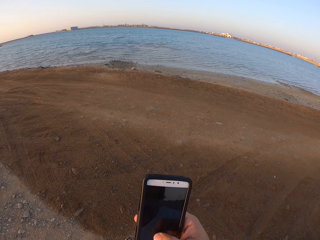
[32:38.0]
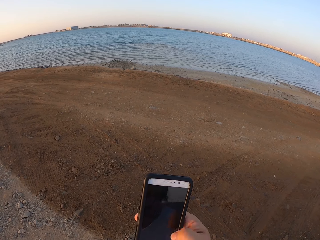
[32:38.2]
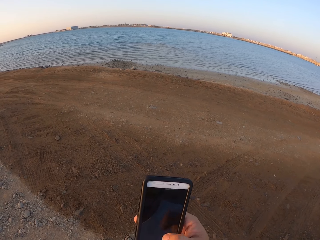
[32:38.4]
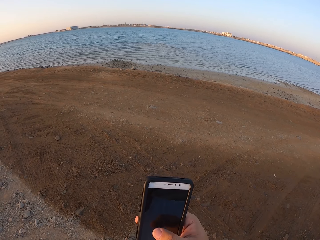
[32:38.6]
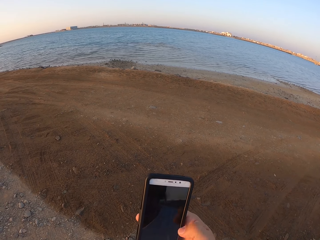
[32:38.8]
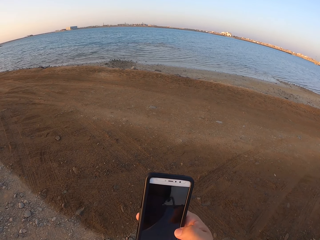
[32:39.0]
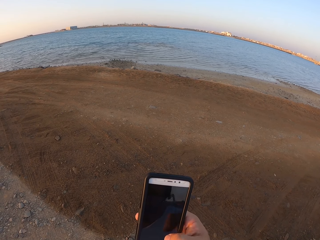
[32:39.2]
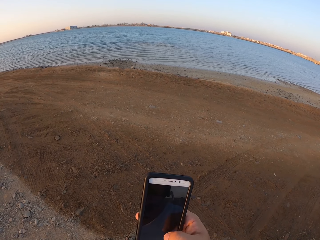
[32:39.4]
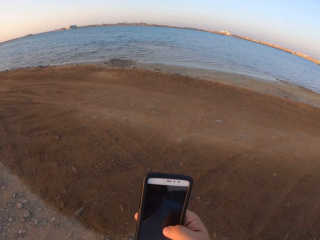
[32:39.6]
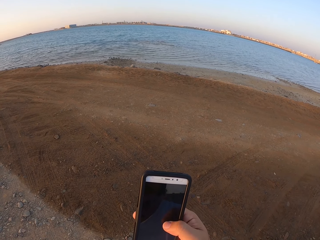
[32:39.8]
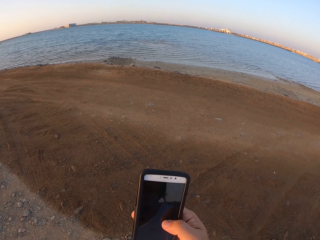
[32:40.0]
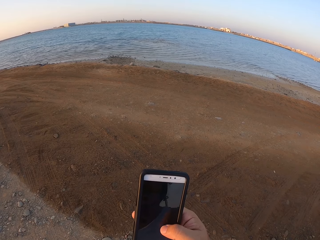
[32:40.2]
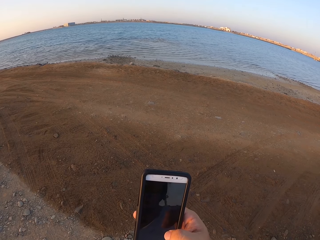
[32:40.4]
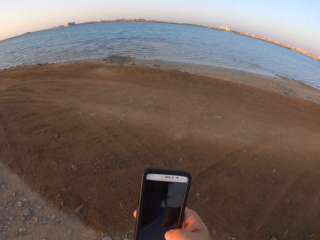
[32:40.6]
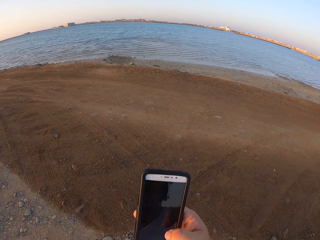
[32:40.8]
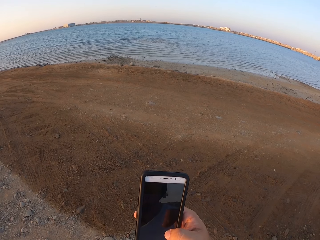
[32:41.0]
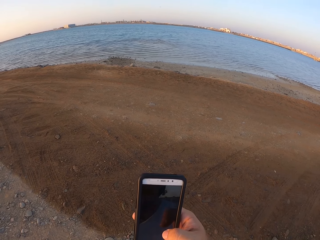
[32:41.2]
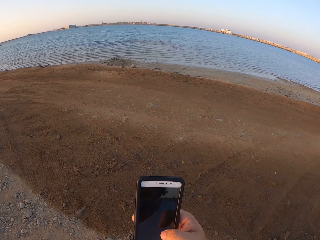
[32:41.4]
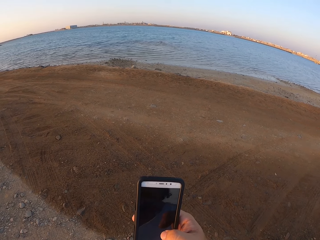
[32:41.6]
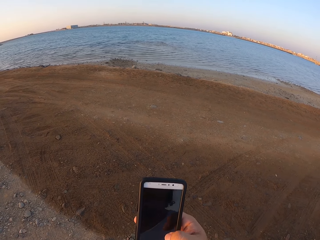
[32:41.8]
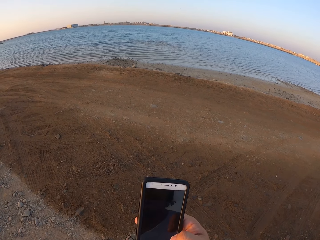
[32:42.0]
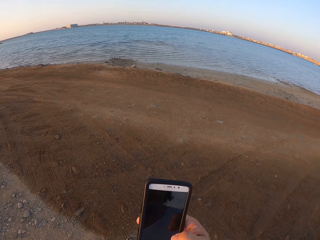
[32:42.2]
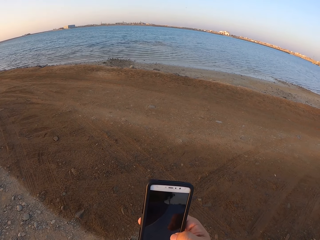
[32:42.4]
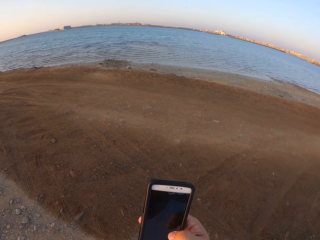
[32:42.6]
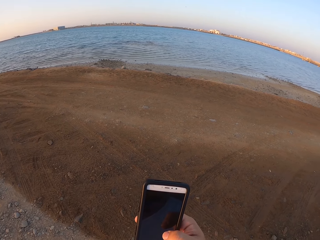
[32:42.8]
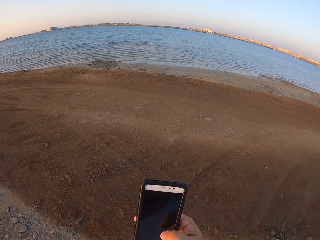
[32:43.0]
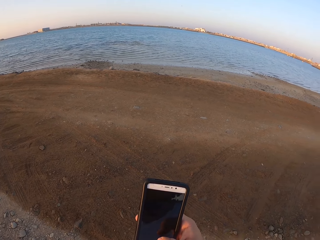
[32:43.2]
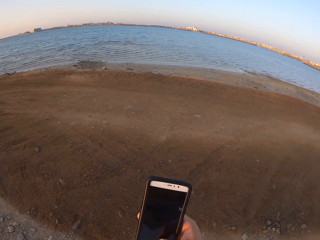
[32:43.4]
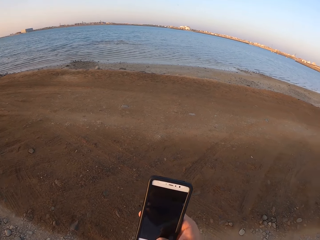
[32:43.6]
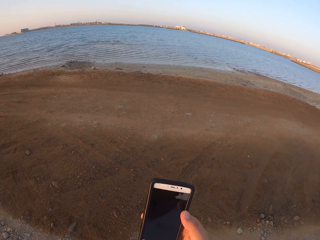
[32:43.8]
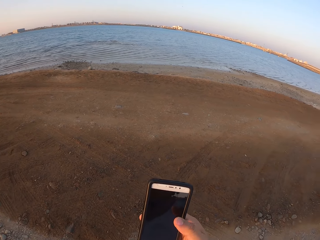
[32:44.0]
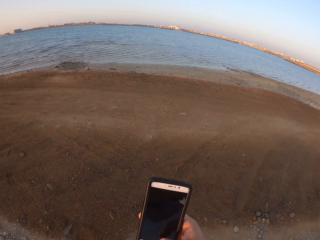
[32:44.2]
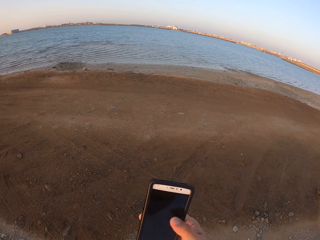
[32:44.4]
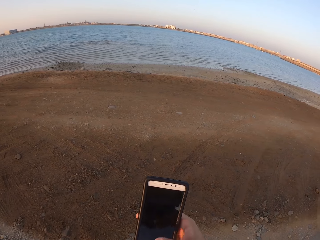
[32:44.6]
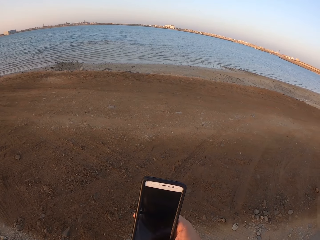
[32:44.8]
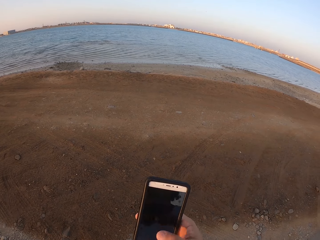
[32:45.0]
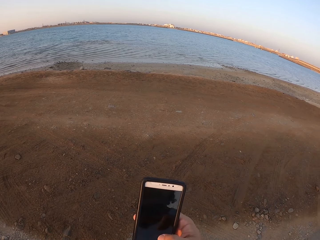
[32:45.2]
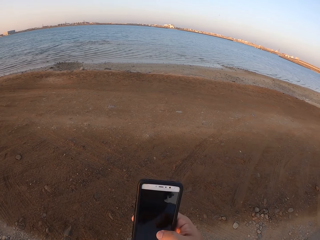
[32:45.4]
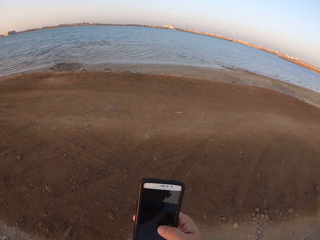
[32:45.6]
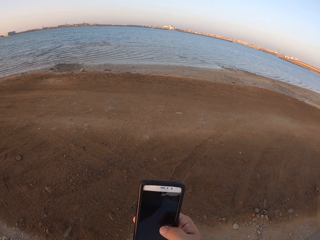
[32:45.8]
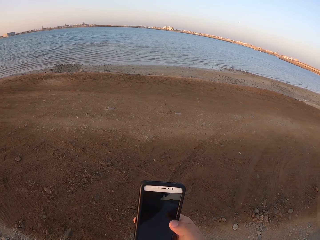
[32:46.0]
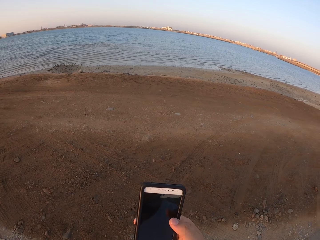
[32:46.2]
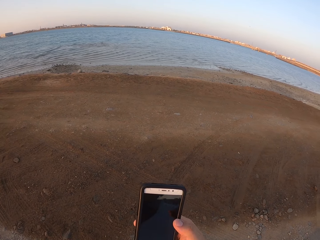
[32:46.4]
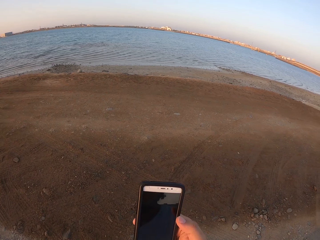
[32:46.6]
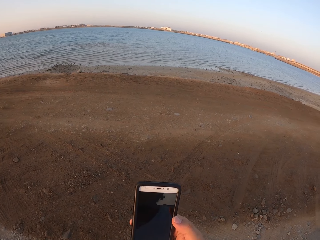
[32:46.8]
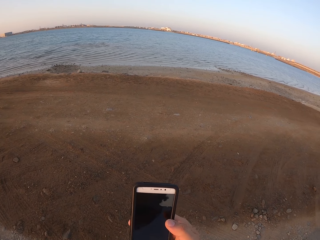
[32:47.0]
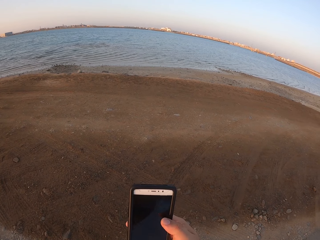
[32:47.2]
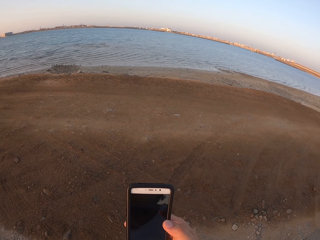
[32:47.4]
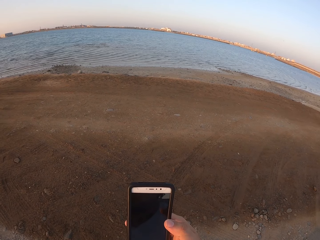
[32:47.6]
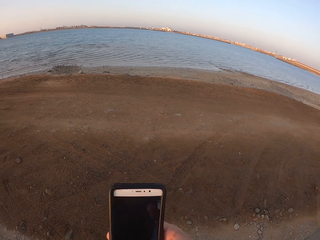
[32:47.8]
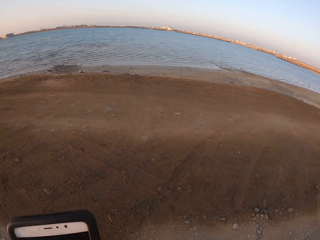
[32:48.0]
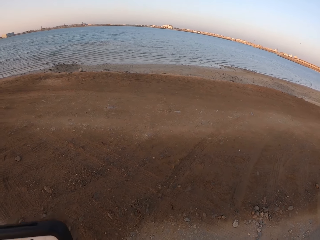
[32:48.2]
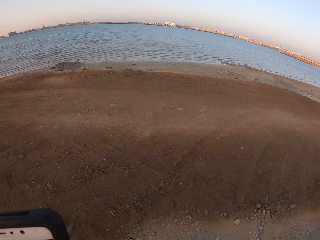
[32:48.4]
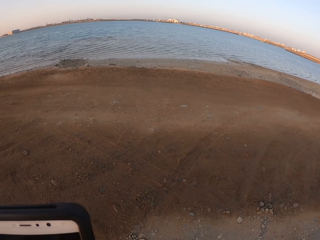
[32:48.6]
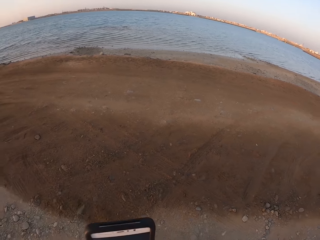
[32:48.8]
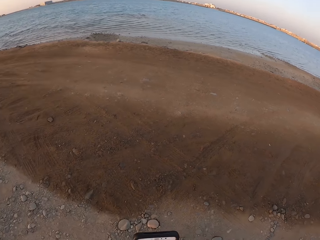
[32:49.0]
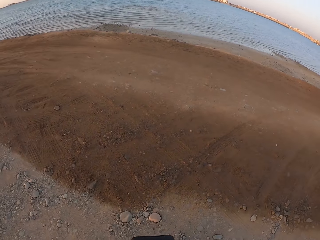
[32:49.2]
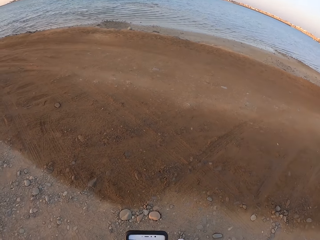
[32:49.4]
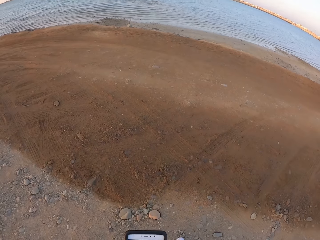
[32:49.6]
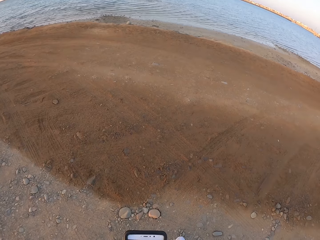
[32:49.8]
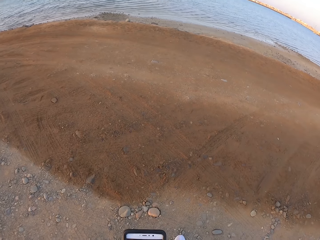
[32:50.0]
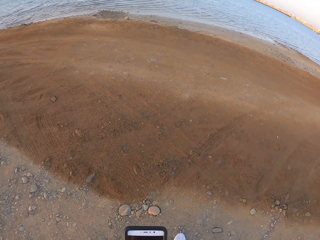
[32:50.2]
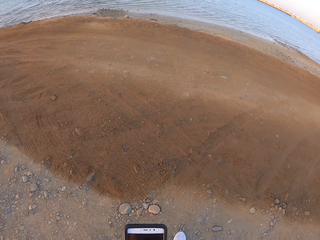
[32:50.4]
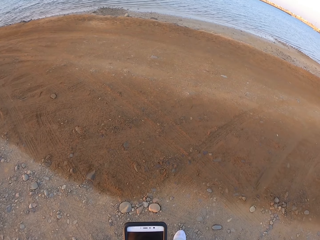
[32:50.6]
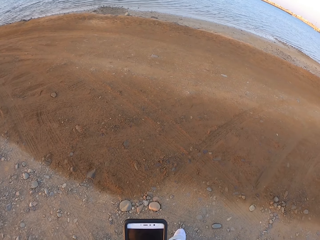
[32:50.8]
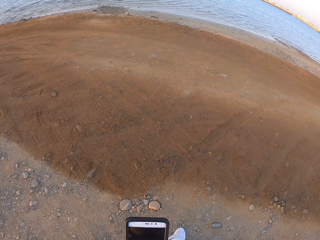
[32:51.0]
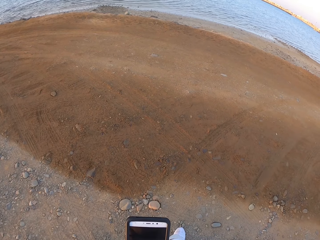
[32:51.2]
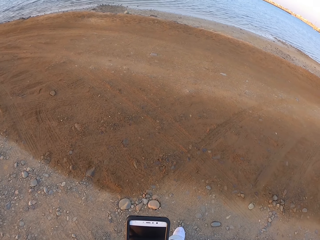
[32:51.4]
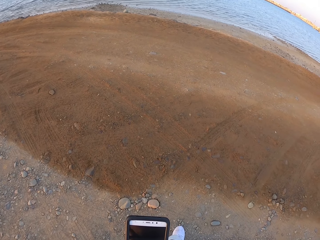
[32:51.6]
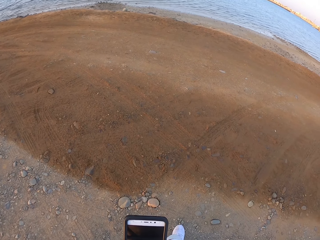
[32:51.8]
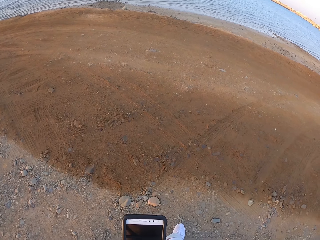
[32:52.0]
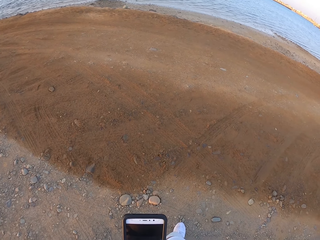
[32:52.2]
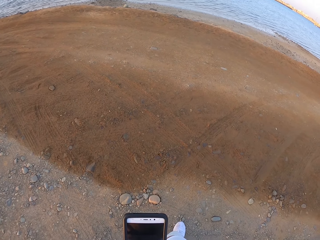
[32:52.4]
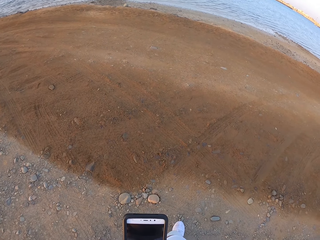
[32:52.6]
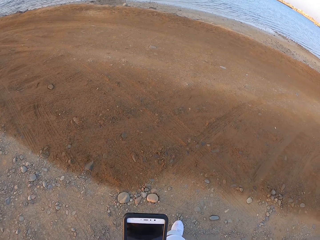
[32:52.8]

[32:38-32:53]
The camera wearer moves the phone. They use the phone.

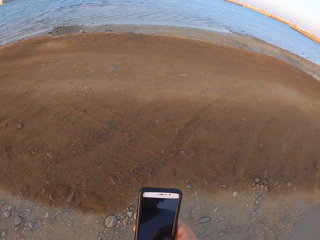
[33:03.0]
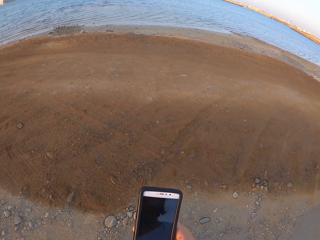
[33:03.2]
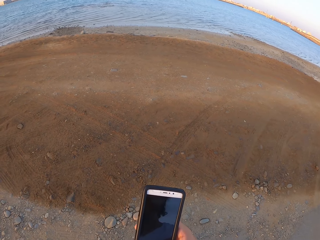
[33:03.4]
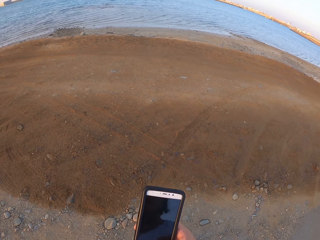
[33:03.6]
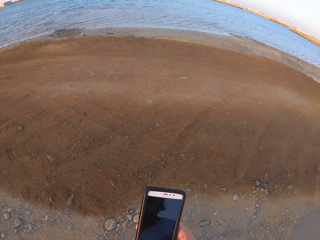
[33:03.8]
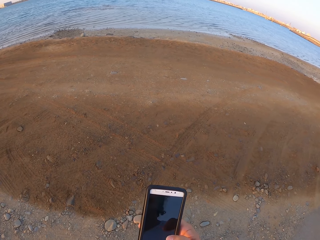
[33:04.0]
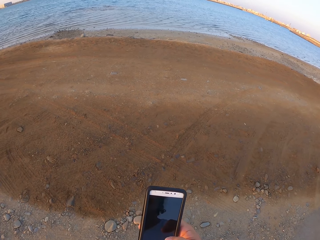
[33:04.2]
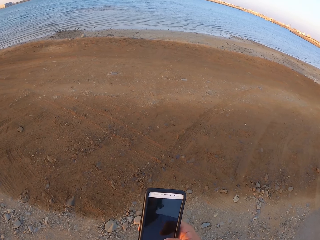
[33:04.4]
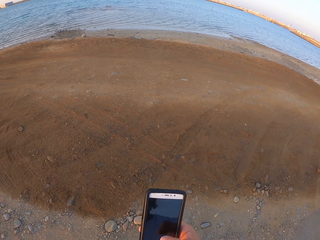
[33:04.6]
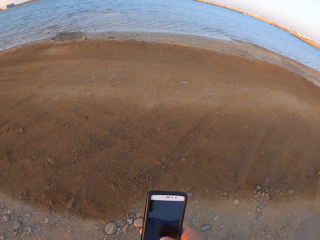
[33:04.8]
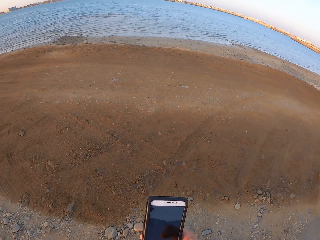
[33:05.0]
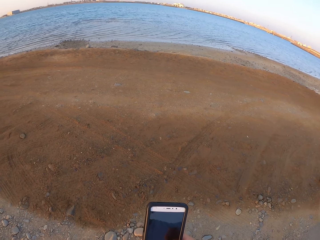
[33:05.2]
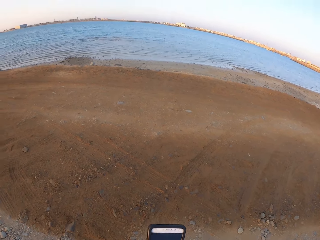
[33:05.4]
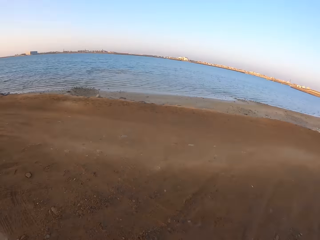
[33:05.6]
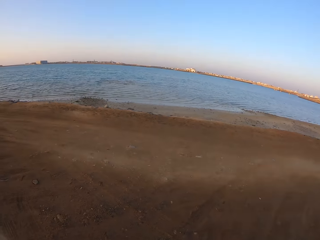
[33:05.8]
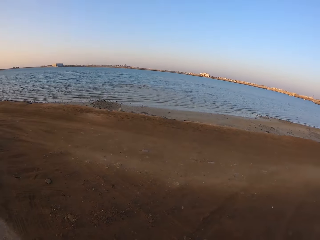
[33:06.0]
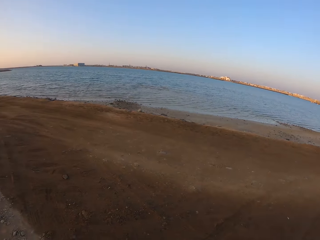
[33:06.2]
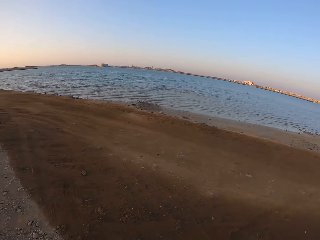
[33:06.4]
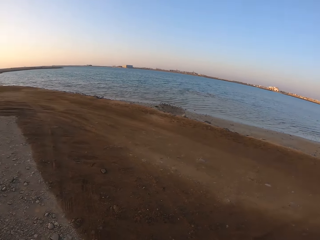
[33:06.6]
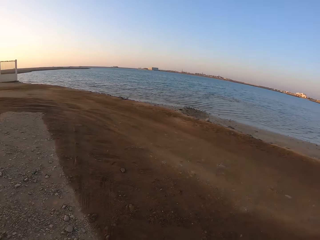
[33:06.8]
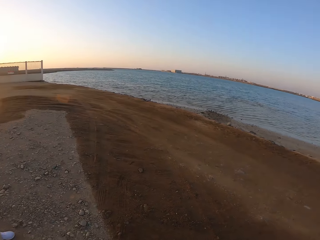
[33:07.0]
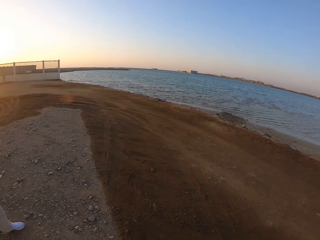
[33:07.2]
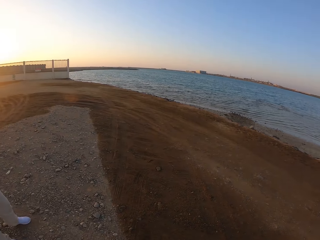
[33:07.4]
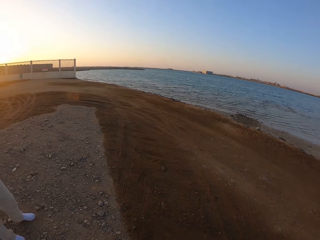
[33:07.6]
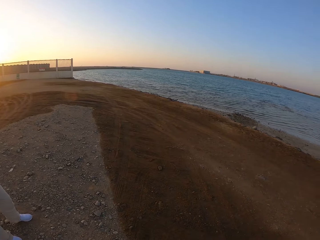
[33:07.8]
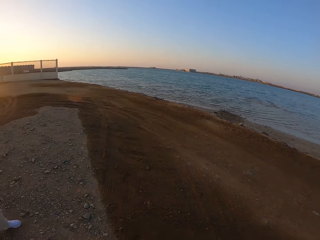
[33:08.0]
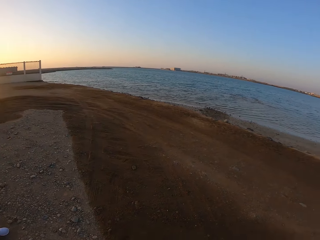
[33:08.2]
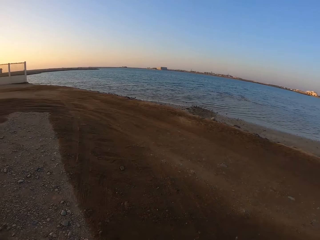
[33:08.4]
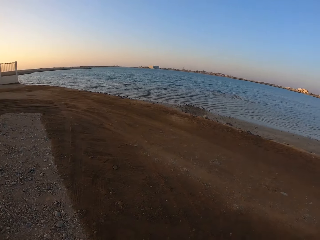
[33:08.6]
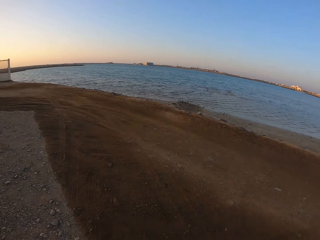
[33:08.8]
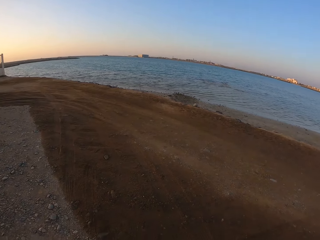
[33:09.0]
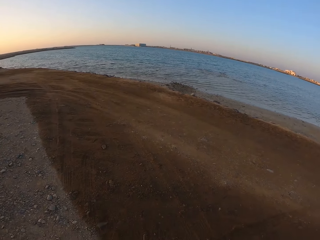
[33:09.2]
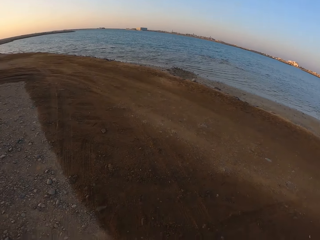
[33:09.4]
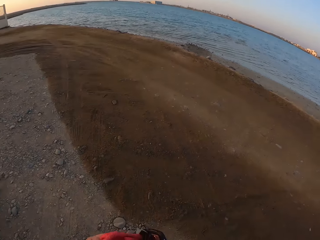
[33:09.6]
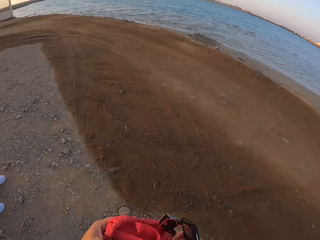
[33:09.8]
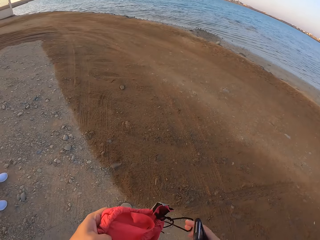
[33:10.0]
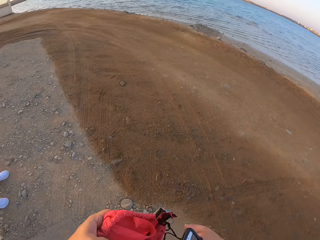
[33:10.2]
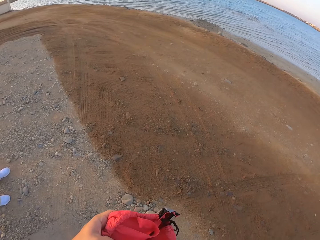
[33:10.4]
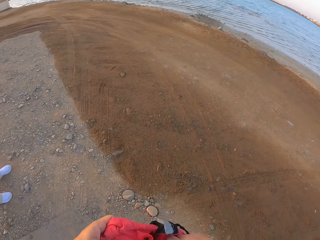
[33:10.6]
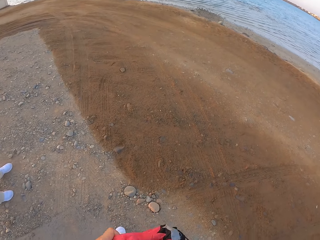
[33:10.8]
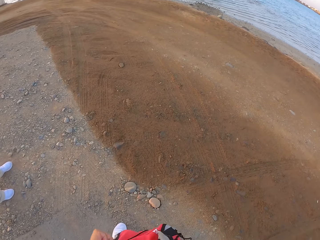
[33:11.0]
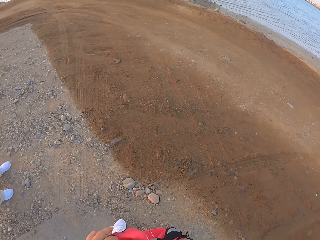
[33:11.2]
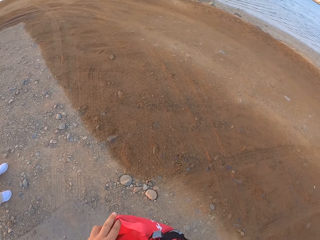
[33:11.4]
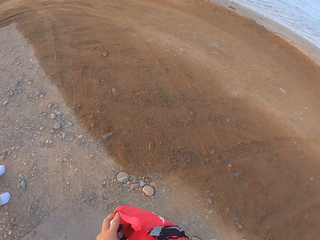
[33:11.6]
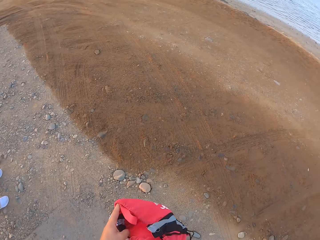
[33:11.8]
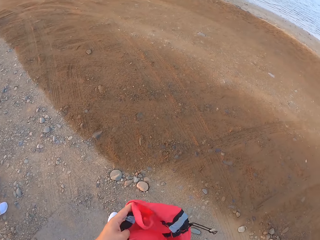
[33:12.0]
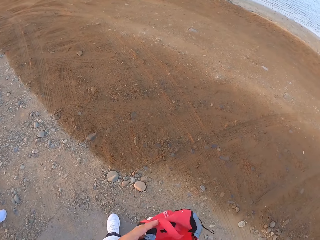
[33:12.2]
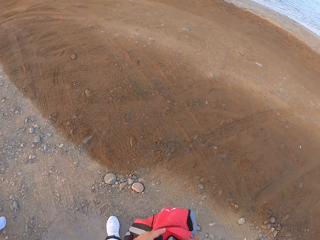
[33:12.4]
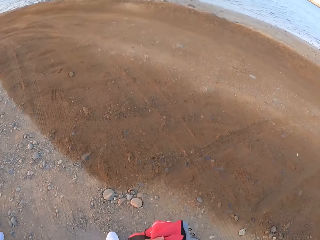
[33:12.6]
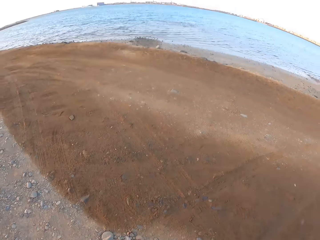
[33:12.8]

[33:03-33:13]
The camera wearer looks around. They lift the bag.
